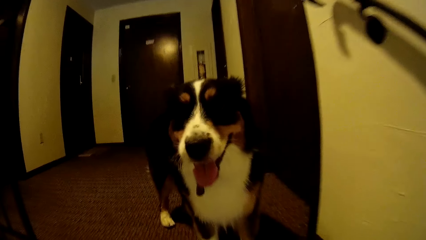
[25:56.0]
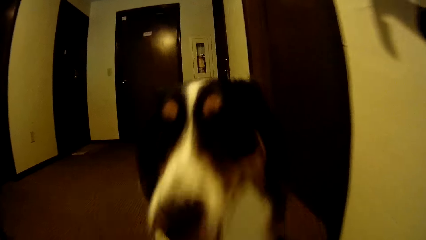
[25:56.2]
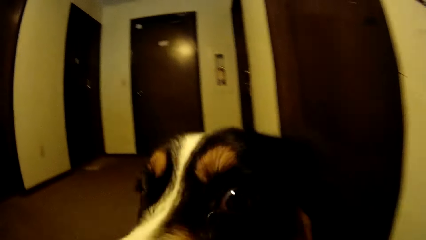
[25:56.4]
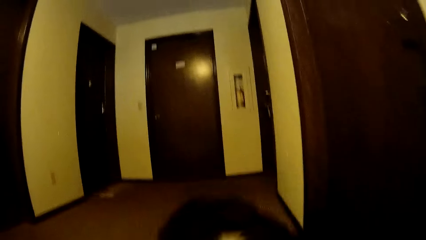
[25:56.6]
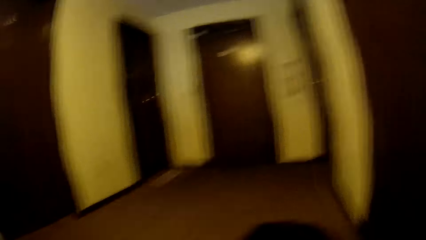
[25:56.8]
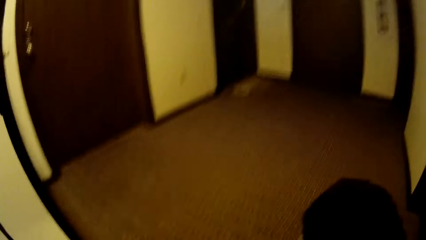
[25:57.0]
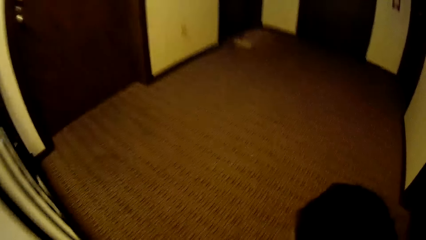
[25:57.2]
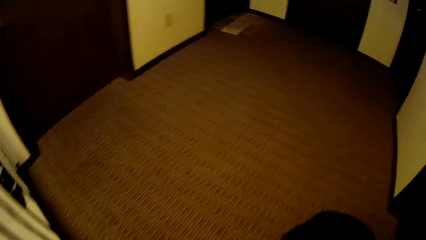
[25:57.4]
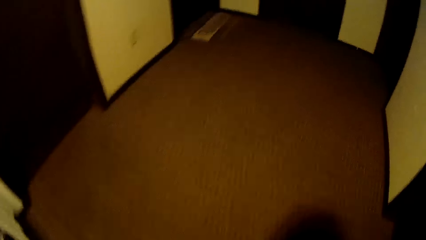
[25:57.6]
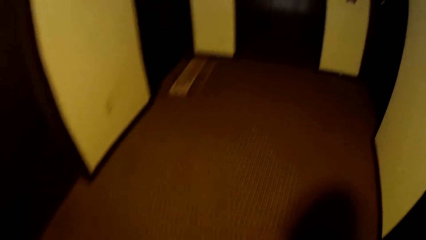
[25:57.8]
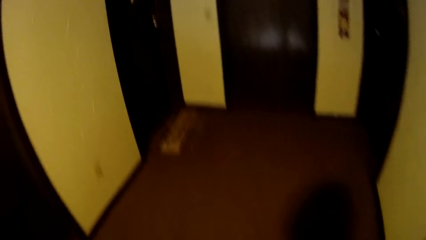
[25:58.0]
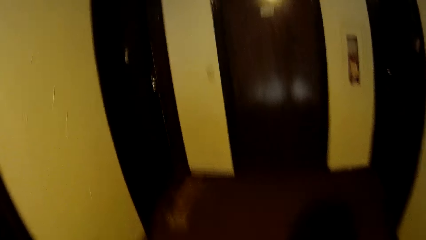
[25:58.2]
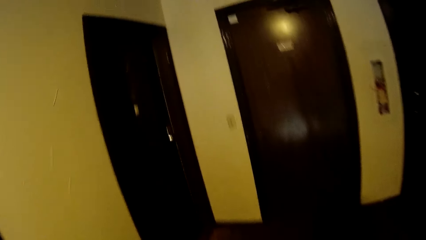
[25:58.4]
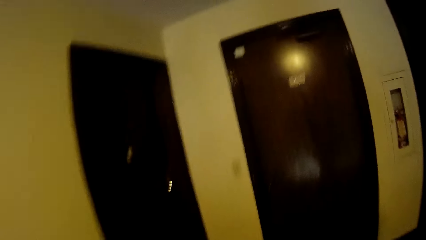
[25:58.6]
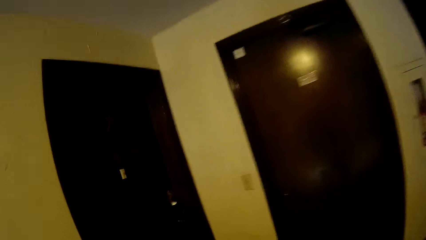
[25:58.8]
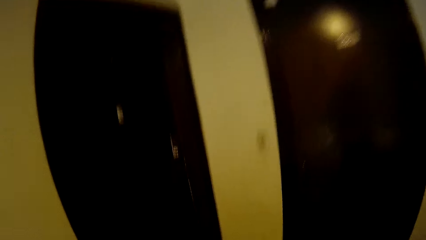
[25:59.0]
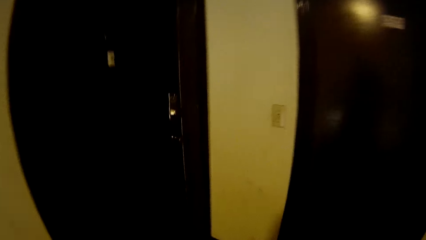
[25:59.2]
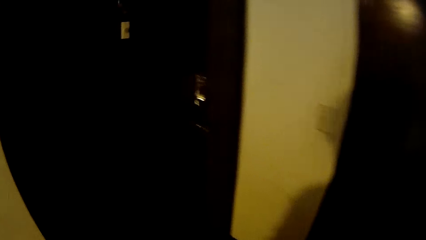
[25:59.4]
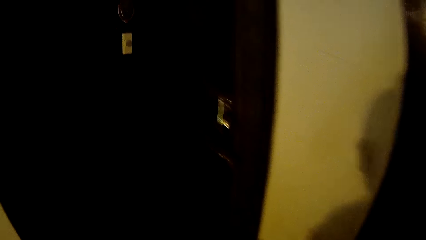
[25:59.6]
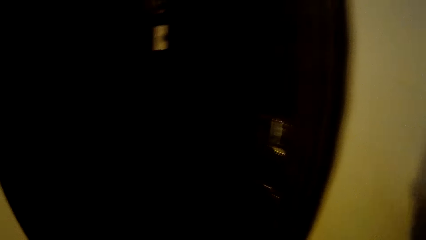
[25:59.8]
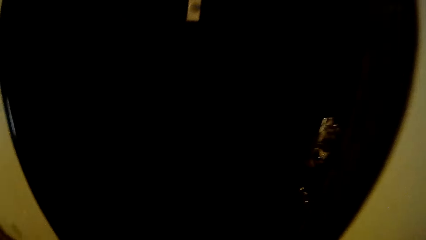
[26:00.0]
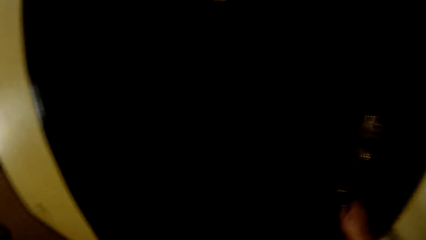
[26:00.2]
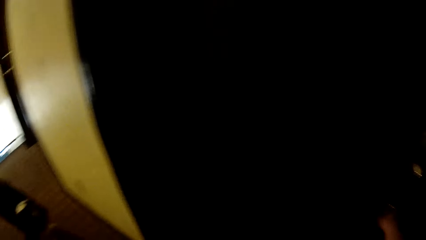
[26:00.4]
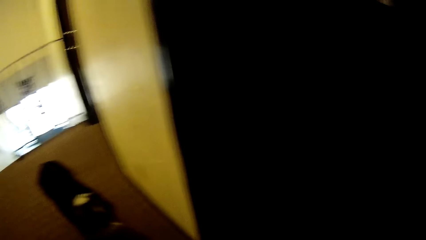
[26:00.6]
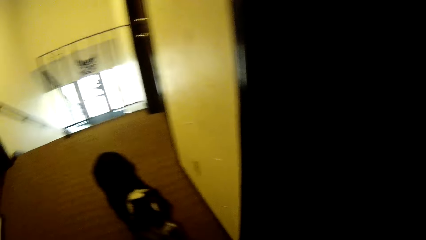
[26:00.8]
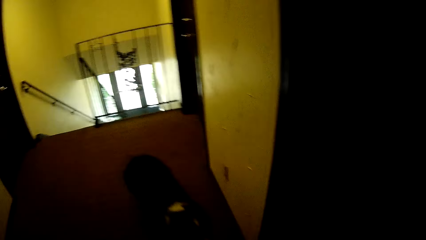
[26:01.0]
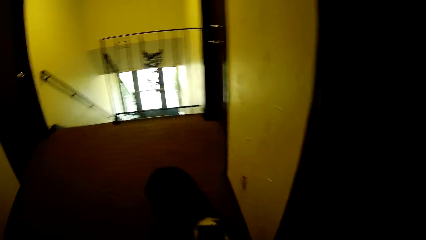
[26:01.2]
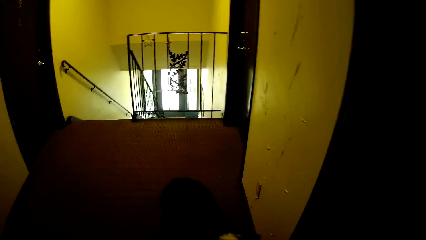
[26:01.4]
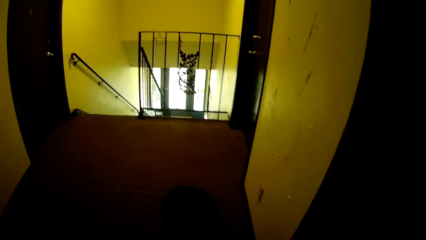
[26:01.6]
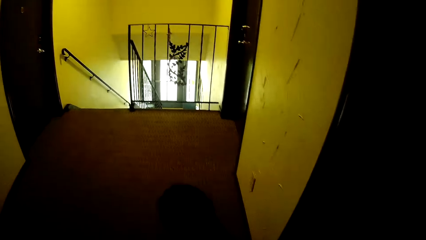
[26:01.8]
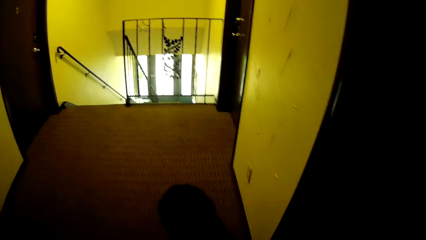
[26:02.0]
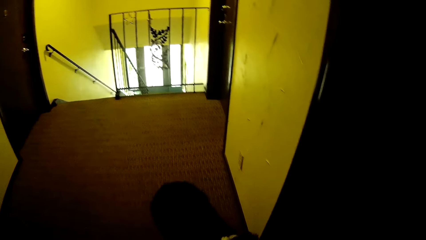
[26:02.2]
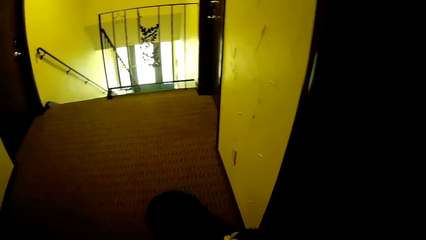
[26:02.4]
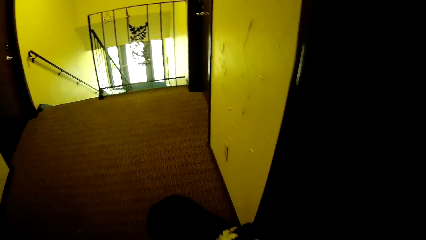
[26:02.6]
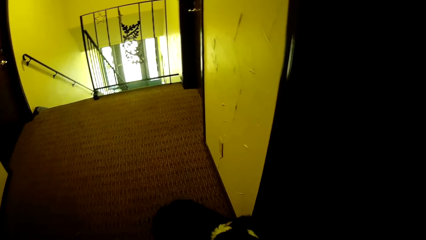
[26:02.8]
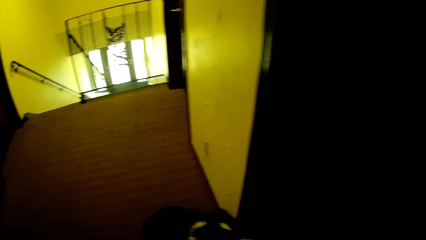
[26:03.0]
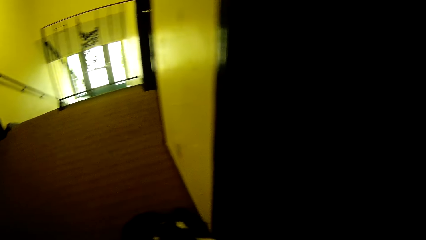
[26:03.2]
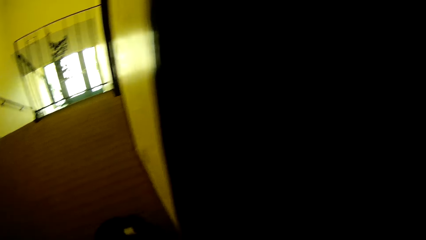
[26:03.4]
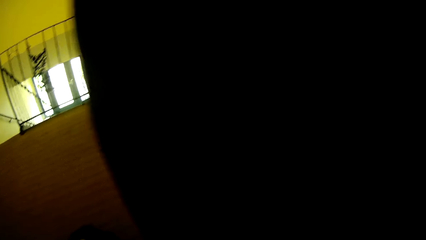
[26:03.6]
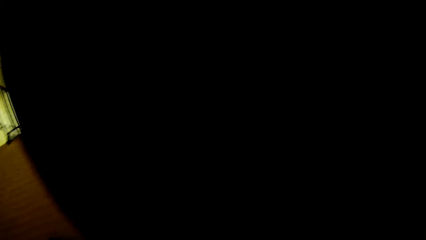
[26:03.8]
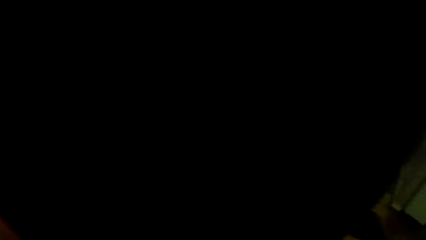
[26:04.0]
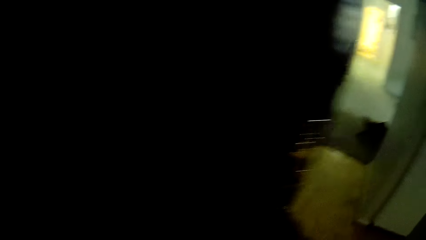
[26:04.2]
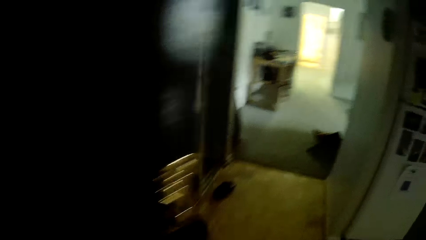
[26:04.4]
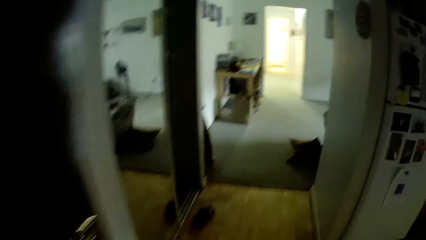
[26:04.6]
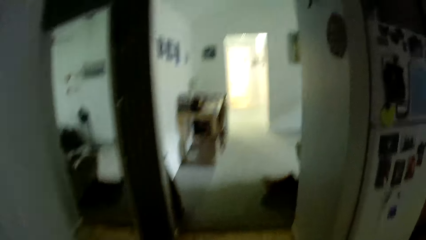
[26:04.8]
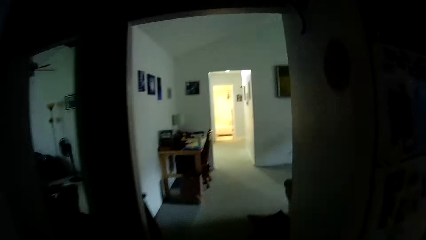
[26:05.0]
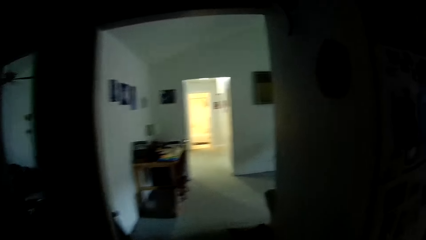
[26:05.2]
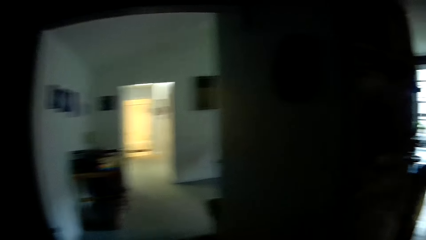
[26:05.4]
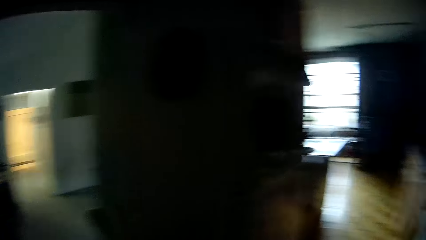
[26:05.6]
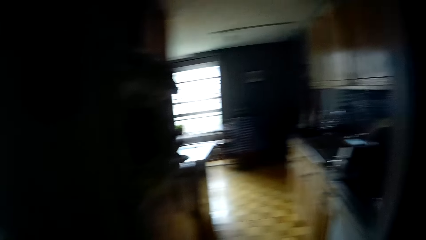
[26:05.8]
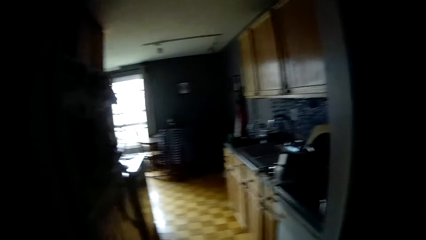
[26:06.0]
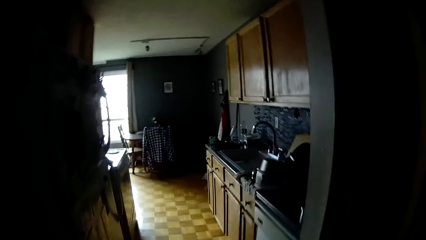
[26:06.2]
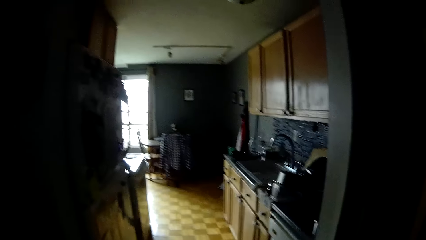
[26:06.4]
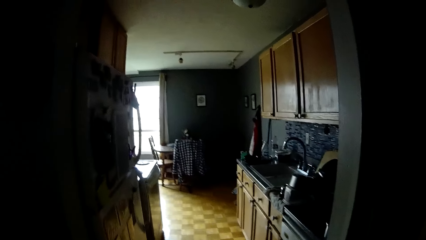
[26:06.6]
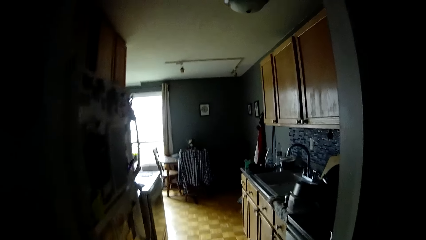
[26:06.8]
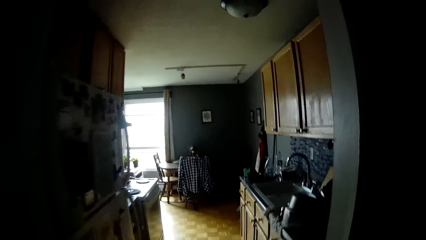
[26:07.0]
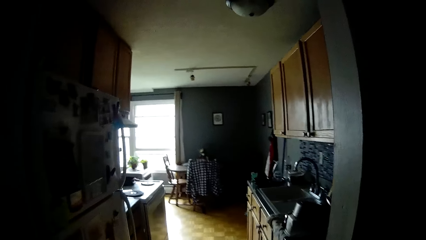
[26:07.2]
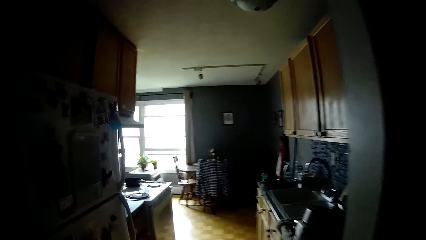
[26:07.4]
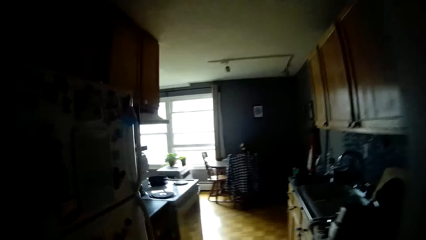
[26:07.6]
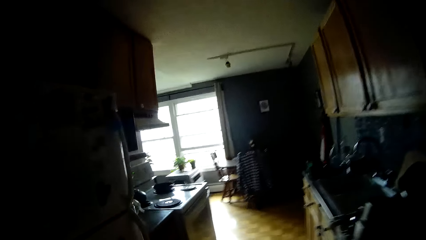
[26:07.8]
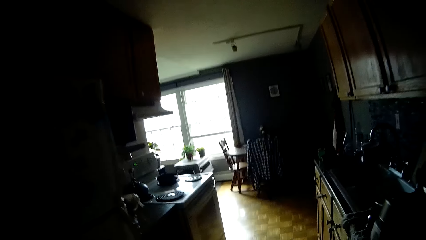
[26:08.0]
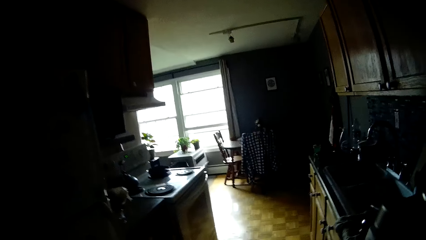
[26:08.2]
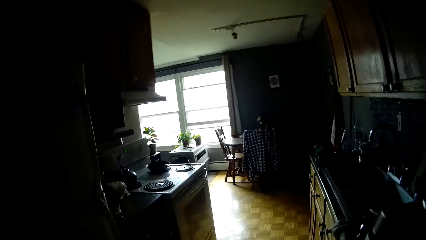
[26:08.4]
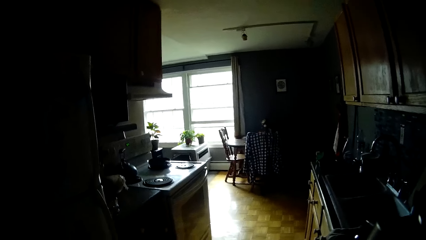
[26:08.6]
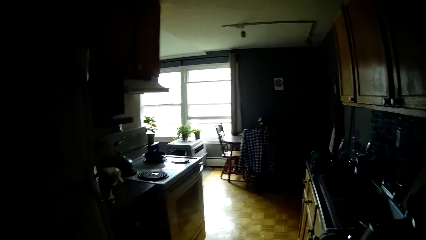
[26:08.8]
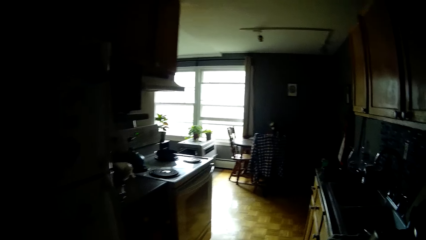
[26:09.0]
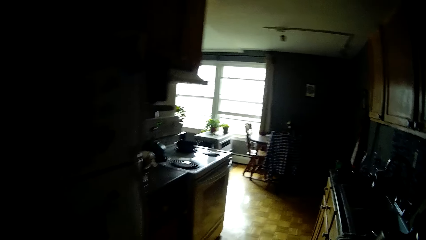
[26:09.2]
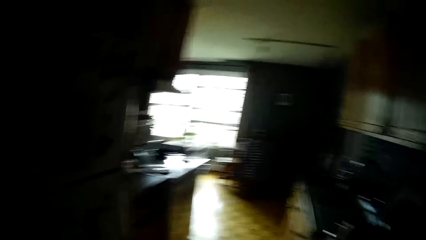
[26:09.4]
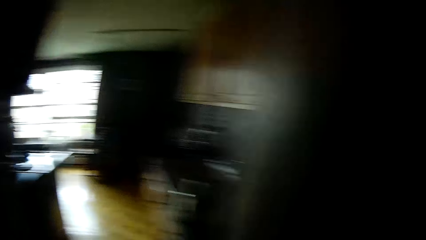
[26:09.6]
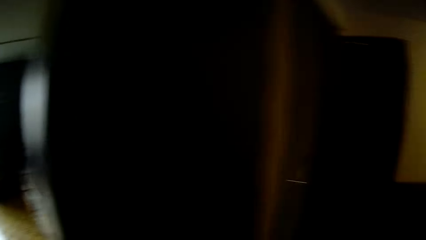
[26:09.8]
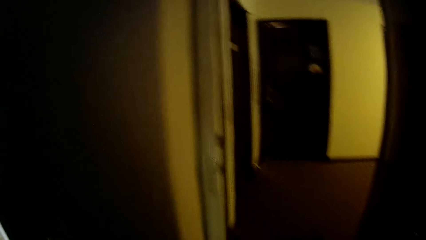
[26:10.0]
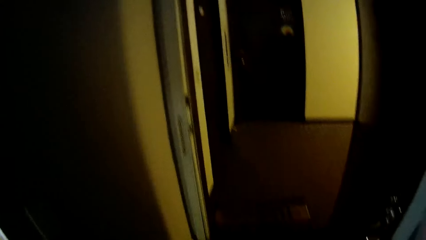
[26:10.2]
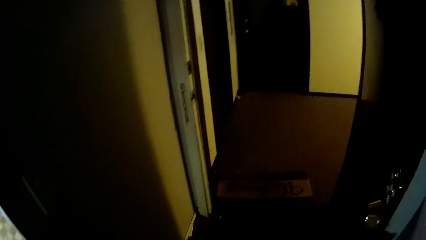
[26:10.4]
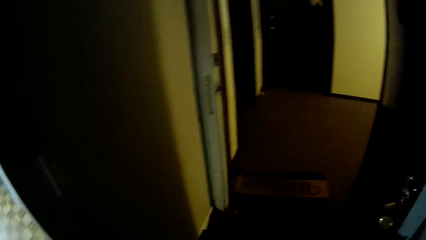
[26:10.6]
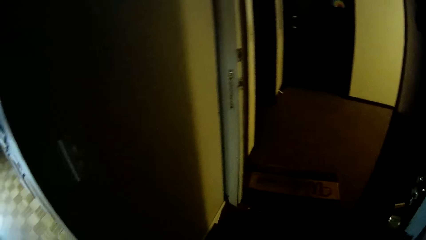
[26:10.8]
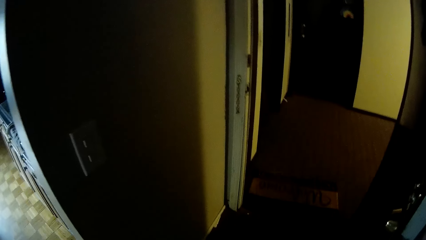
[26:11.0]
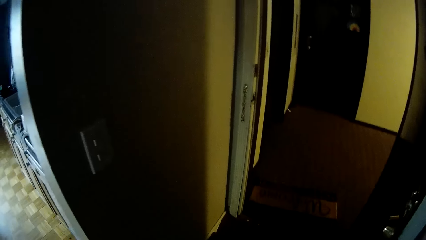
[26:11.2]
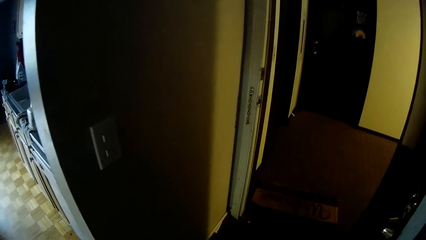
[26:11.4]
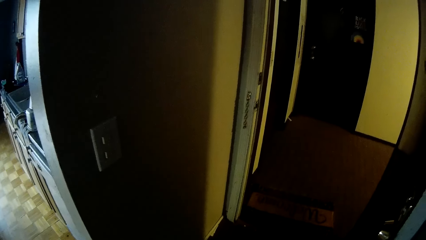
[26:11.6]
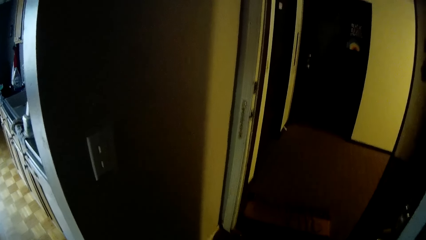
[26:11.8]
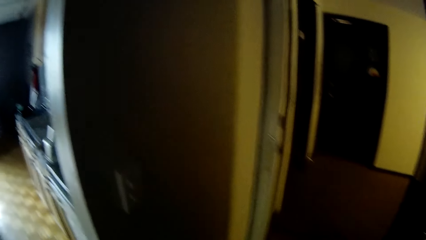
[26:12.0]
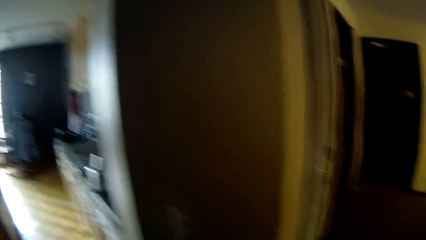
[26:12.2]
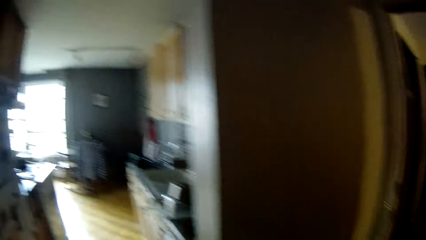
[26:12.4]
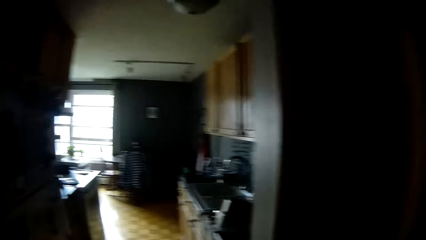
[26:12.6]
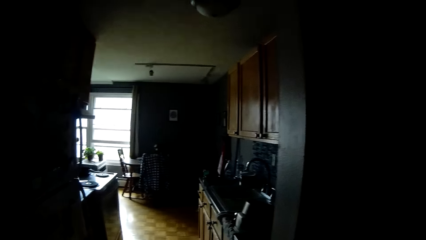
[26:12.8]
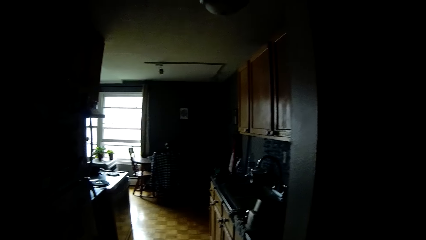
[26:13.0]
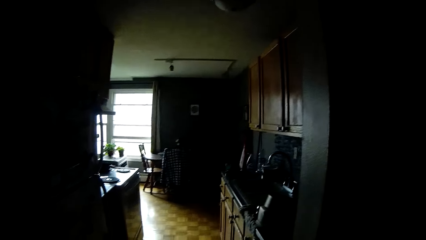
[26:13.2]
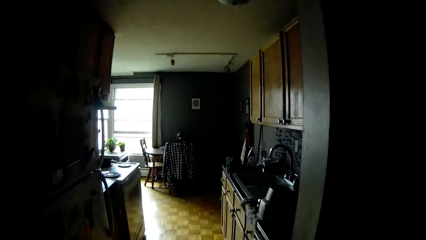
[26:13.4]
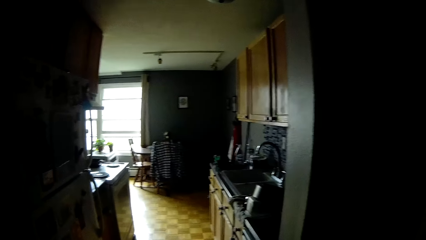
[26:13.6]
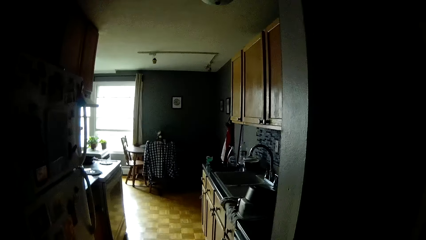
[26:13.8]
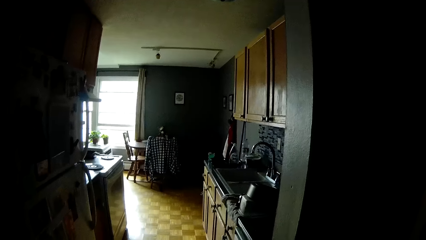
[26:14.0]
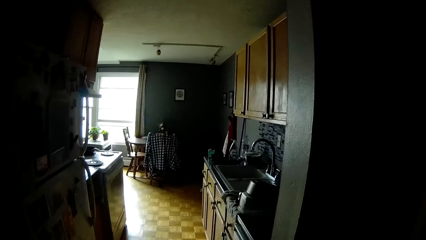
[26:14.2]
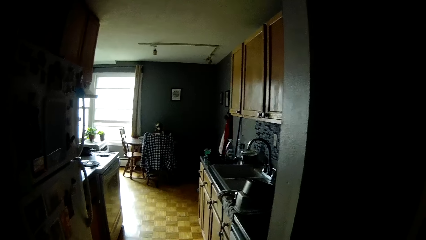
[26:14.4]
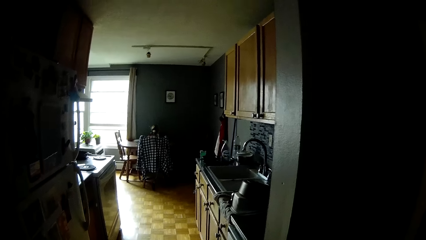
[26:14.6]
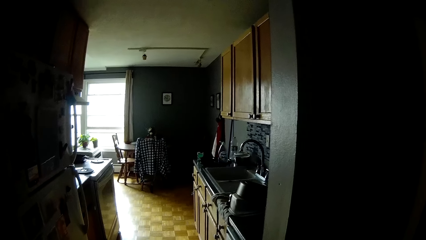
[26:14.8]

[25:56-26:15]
The camera wearer holds a dog. She looks around. She opens a door with her right hand. She interacts with the dog. She enters an apartment from the doorway. She looks around.
